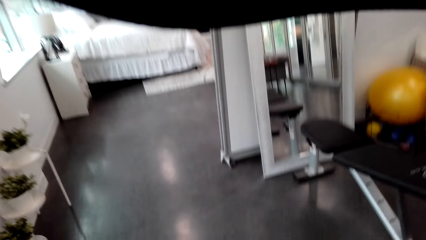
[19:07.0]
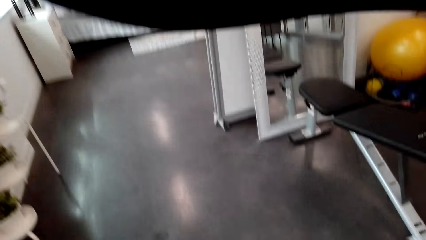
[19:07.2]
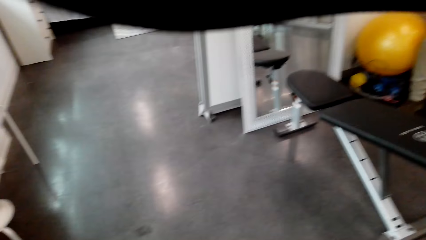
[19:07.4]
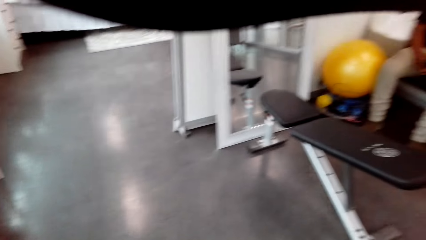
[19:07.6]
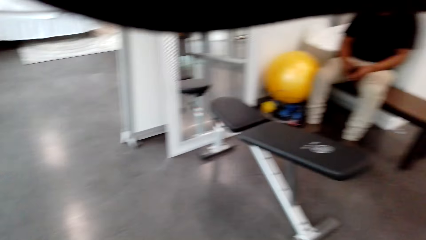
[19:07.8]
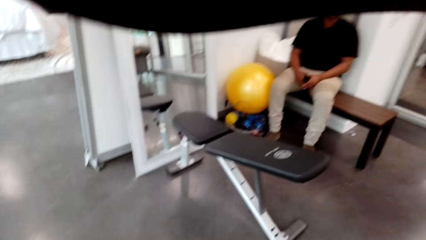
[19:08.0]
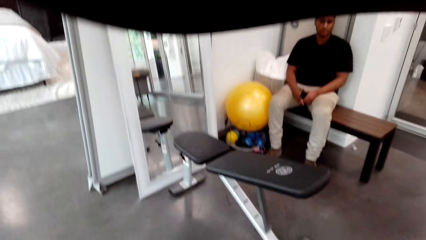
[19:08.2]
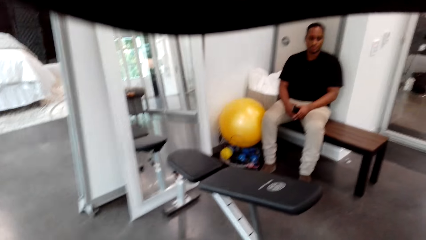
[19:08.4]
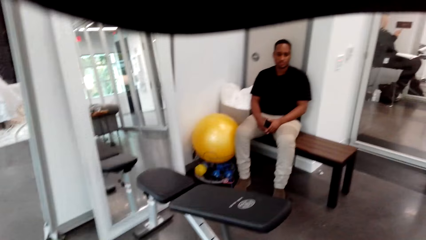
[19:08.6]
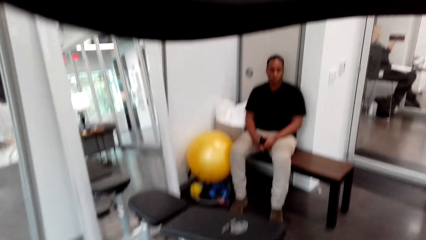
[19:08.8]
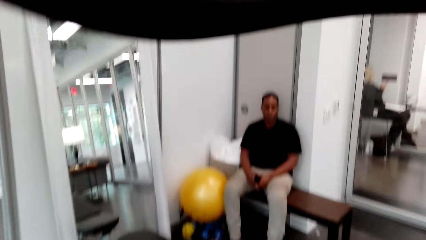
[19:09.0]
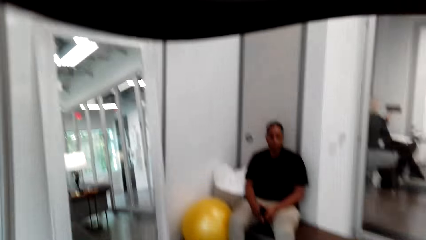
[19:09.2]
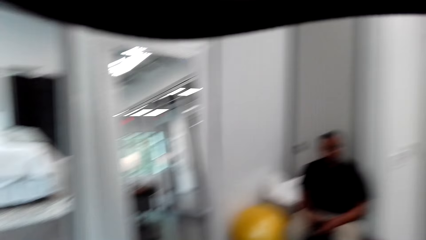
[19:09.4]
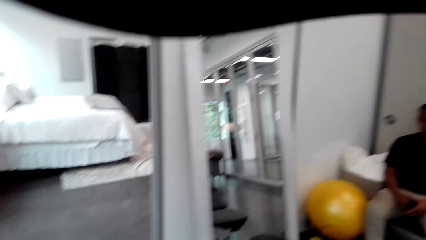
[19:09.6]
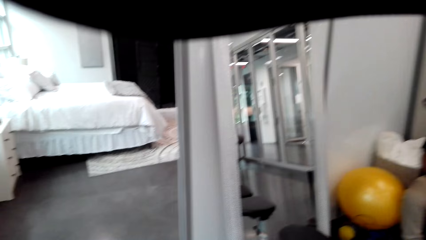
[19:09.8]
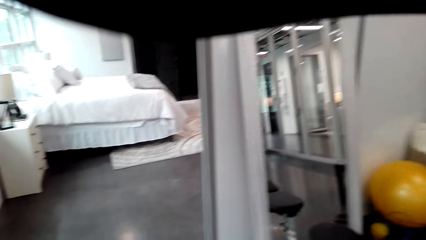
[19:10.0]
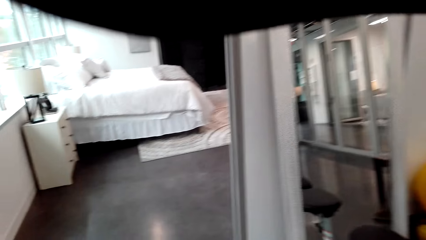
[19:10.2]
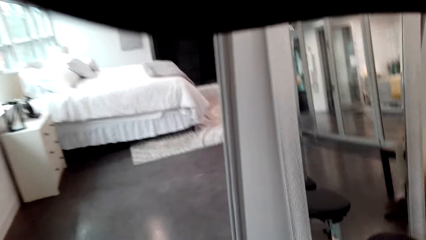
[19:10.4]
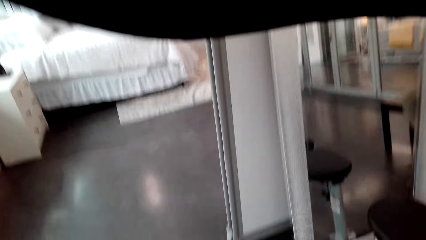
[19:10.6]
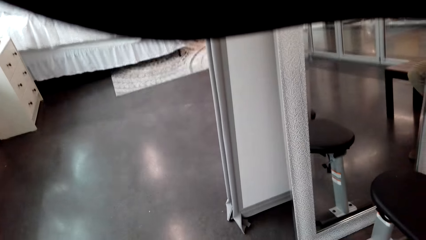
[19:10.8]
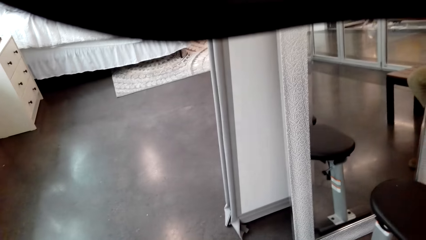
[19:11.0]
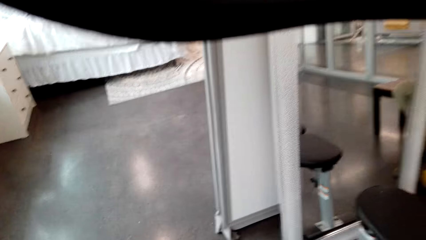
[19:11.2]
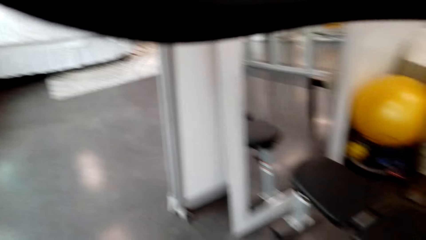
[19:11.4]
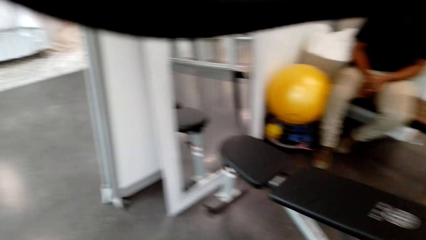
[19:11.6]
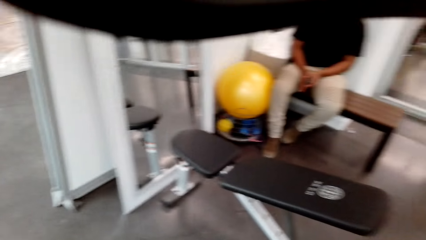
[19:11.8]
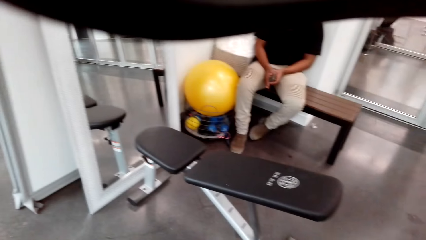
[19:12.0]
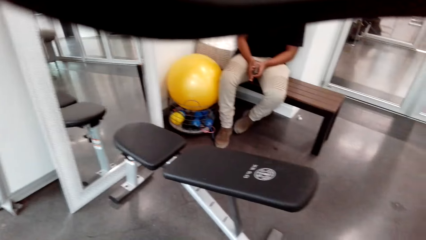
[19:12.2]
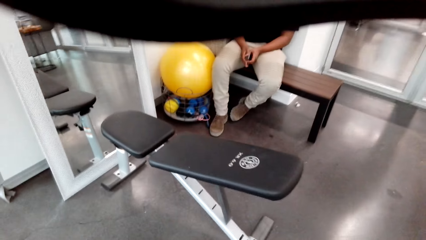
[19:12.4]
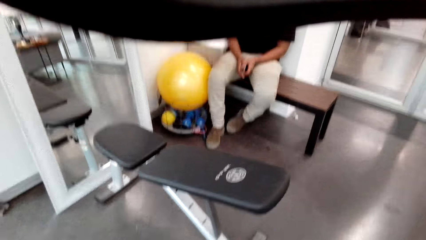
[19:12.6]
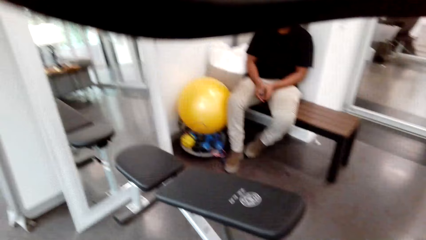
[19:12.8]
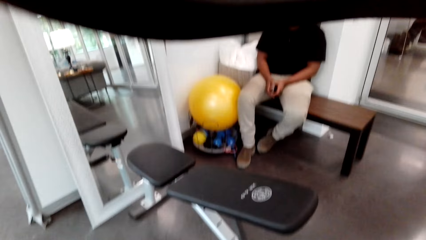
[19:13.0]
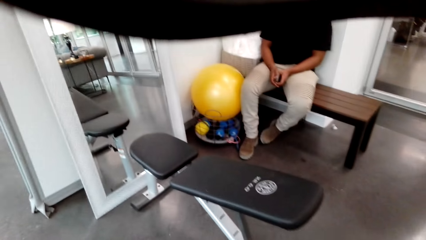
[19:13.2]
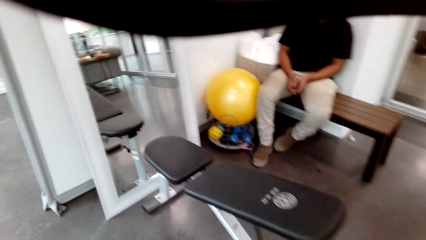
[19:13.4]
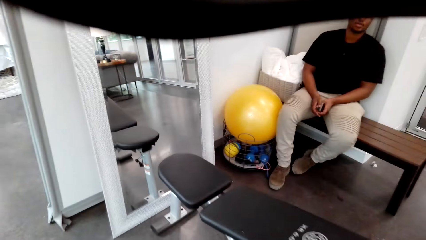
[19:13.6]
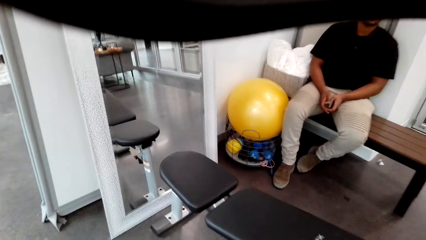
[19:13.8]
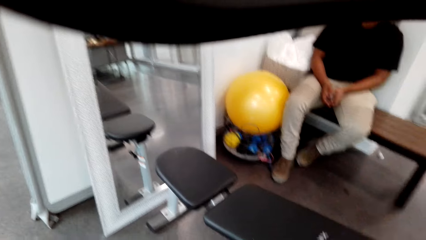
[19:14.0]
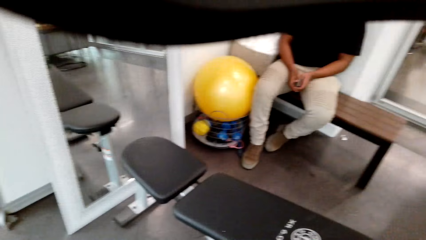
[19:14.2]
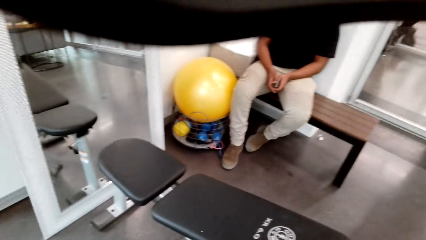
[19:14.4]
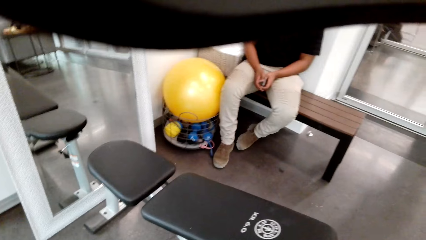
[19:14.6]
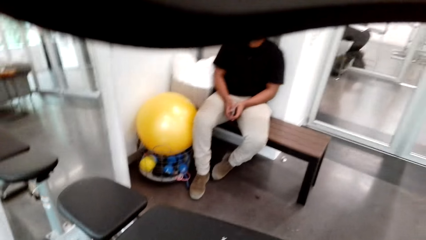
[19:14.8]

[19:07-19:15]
The camera wearer sweeps the room. A man talks with the camera wearer.

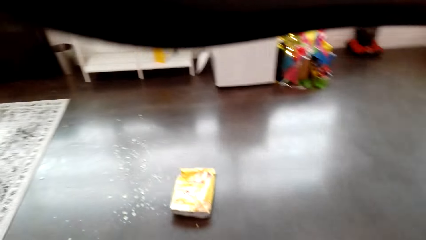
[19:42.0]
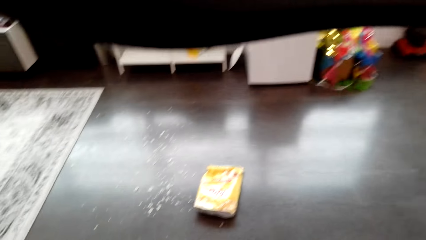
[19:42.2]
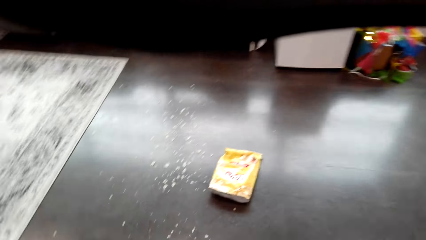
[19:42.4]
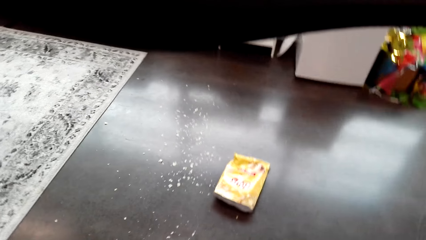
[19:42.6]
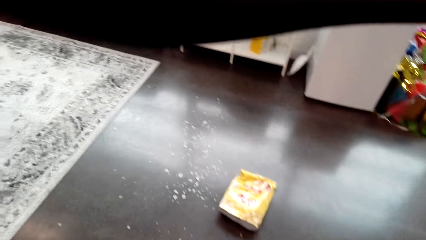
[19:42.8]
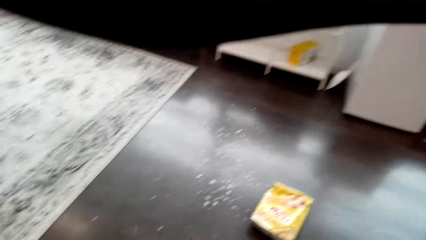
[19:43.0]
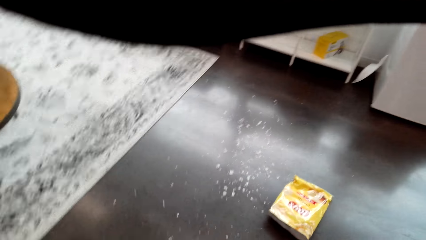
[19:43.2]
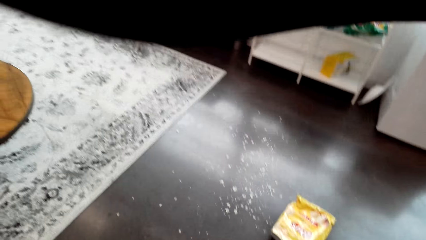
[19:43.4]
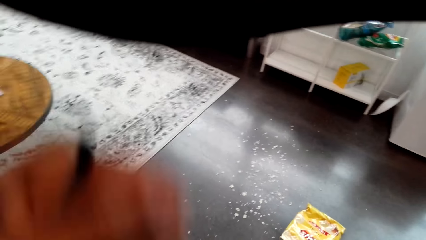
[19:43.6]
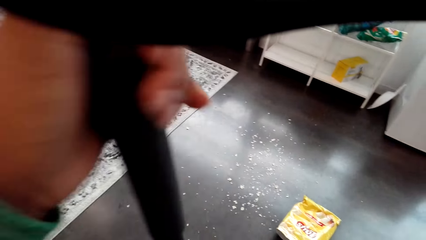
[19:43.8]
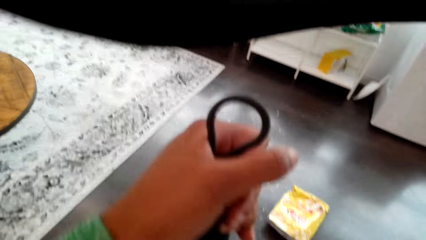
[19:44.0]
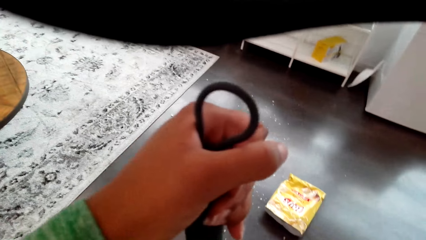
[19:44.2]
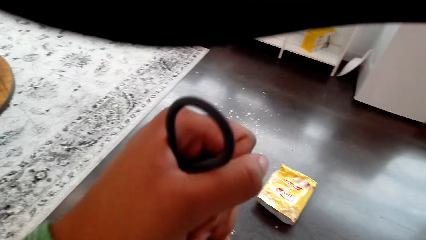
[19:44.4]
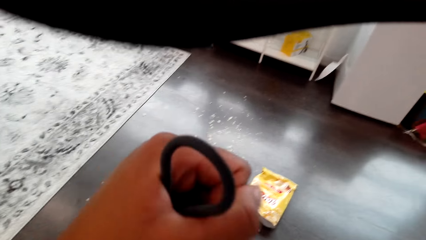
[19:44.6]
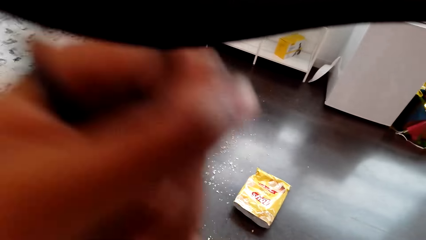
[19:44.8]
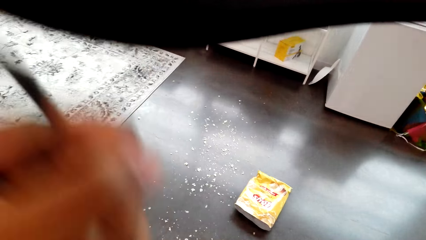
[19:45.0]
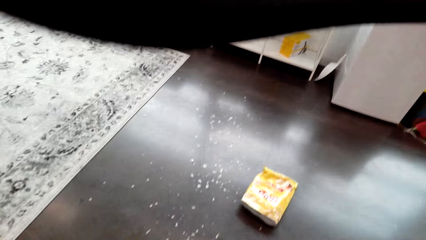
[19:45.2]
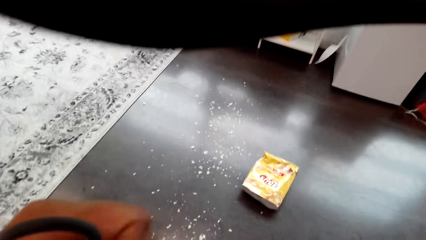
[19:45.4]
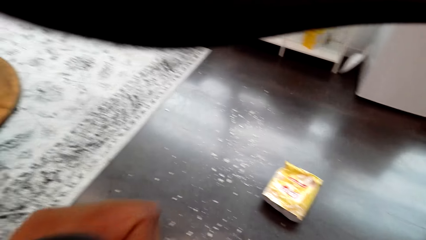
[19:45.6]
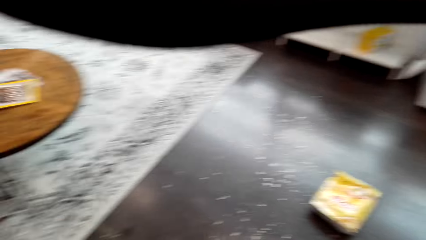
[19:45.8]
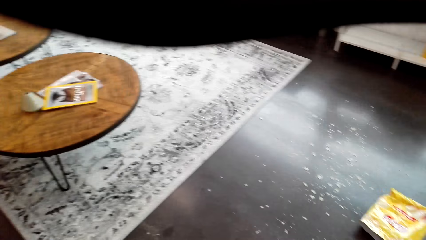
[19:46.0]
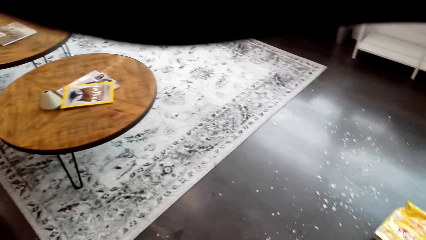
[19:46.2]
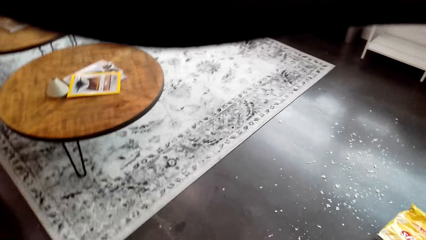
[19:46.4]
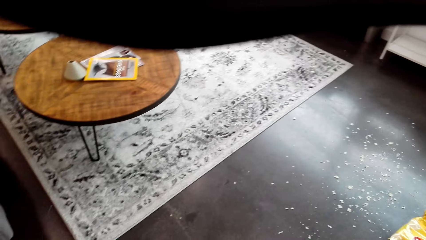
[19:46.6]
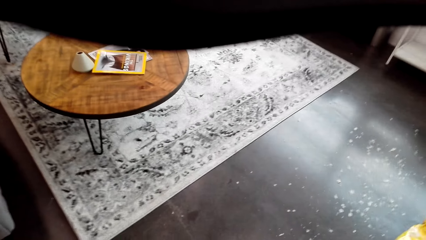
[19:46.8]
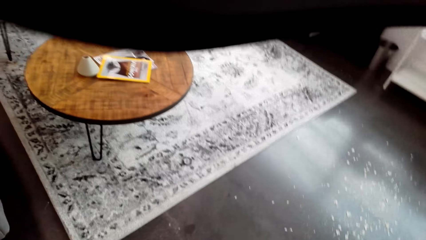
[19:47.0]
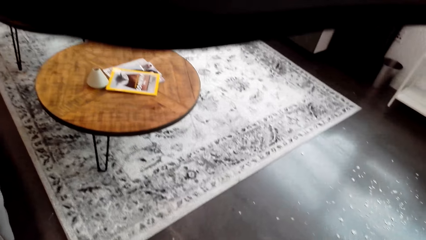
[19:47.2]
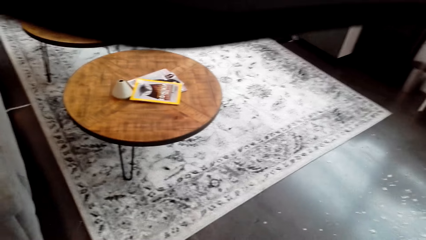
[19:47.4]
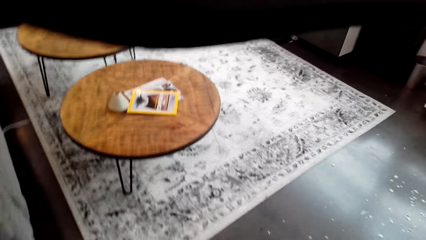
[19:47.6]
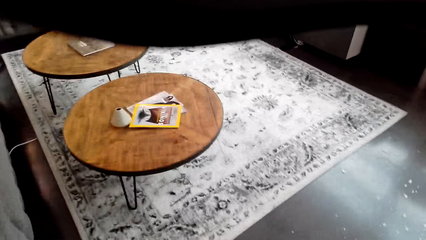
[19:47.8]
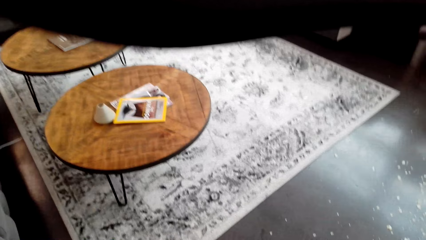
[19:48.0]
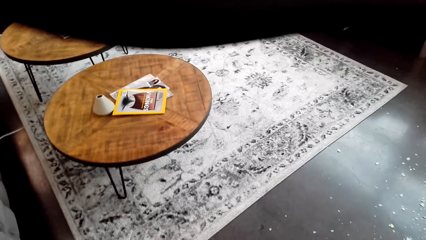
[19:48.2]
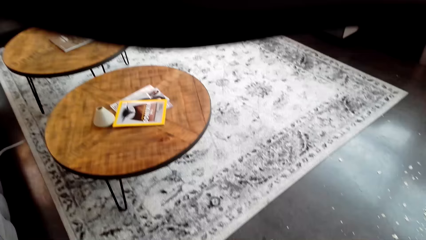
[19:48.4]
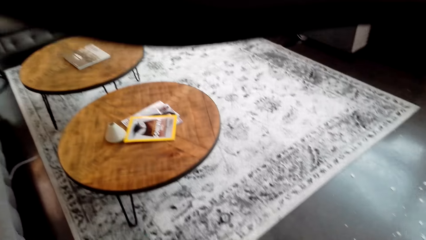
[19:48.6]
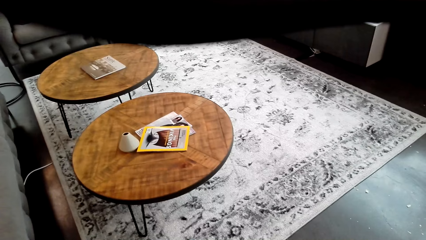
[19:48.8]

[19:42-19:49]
The camera wearer sweeps the floor.
